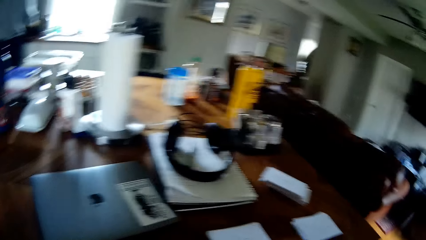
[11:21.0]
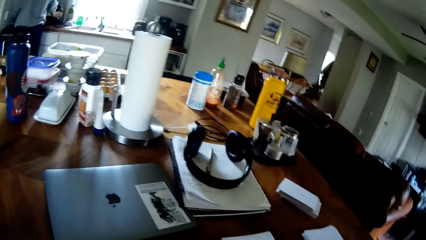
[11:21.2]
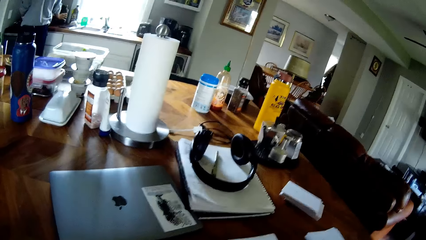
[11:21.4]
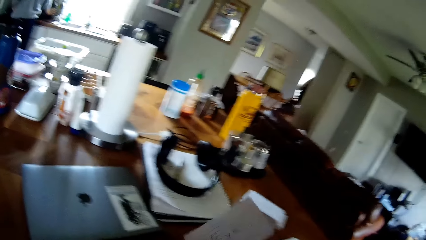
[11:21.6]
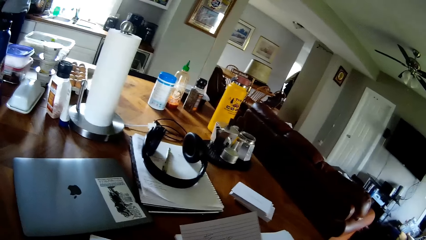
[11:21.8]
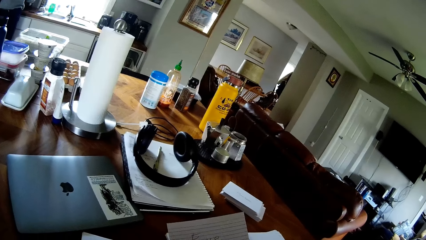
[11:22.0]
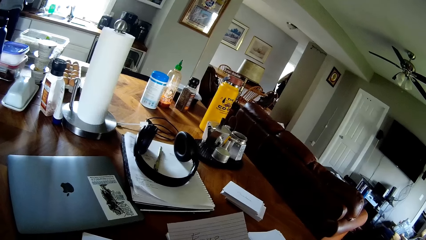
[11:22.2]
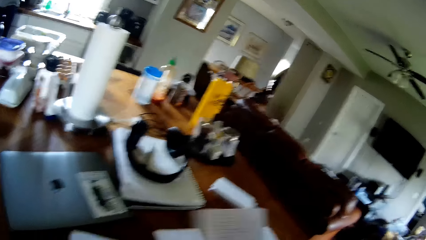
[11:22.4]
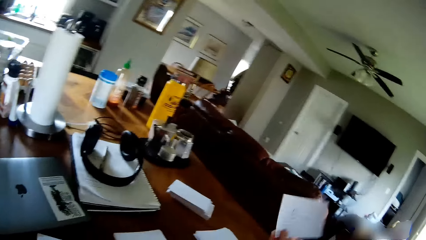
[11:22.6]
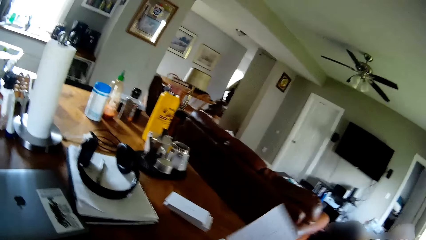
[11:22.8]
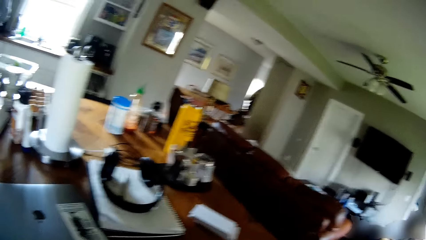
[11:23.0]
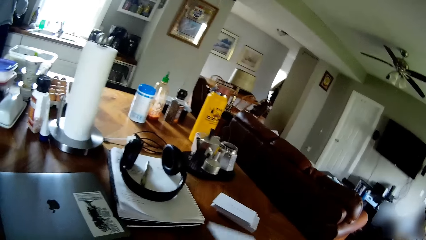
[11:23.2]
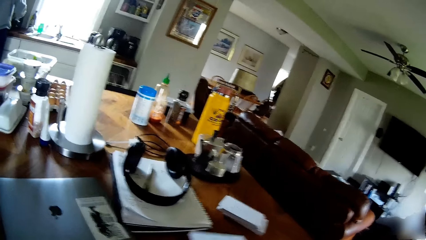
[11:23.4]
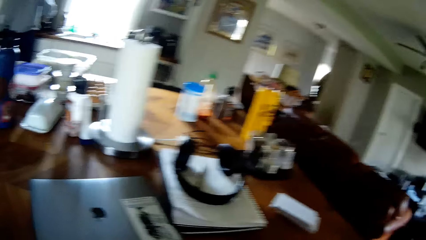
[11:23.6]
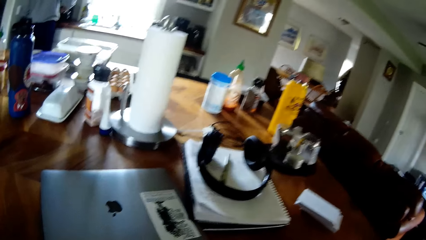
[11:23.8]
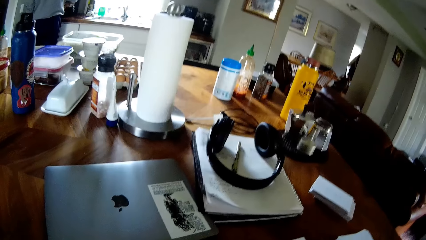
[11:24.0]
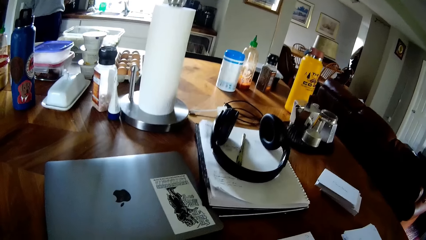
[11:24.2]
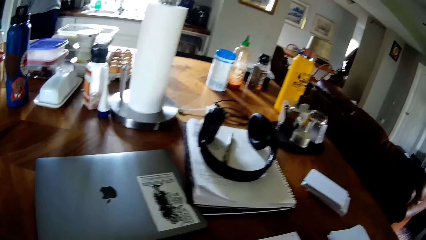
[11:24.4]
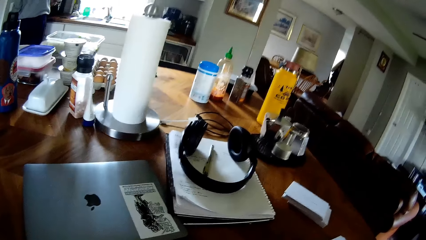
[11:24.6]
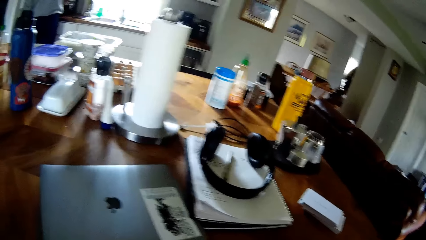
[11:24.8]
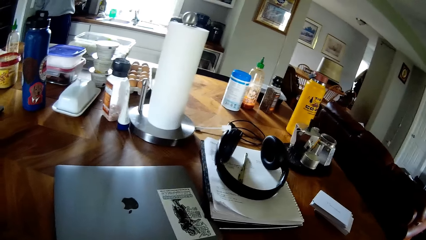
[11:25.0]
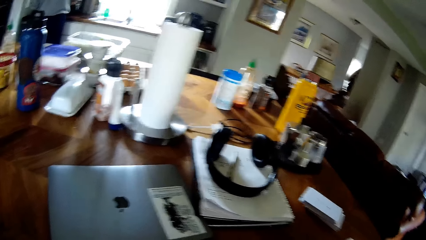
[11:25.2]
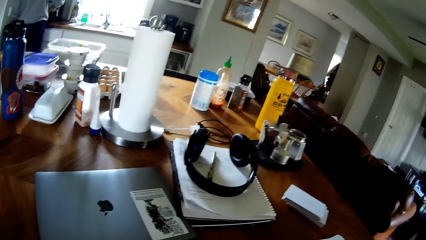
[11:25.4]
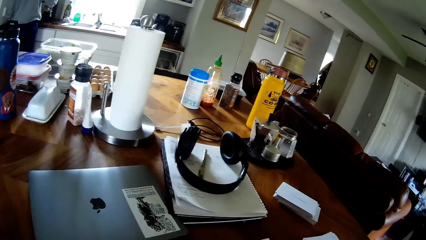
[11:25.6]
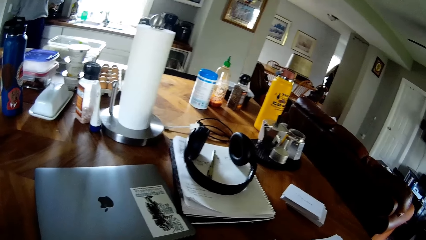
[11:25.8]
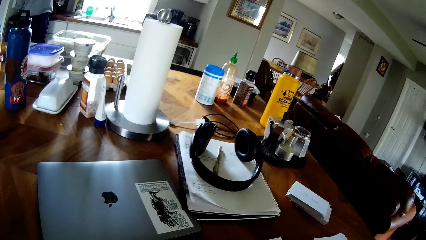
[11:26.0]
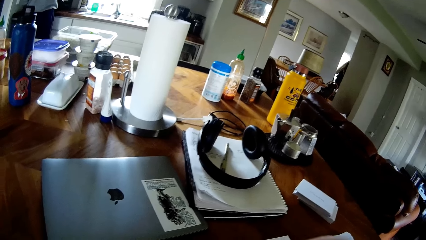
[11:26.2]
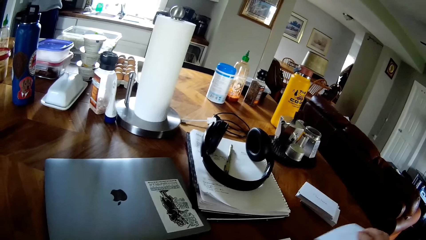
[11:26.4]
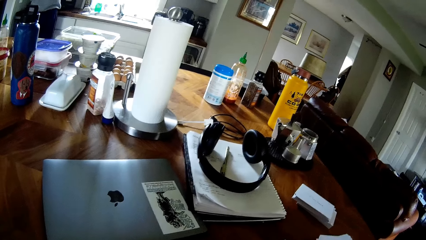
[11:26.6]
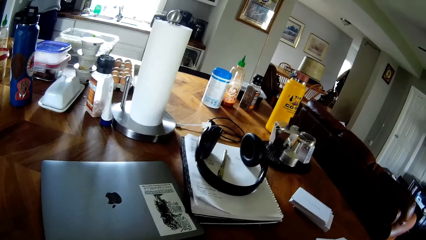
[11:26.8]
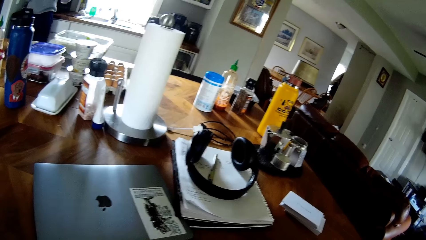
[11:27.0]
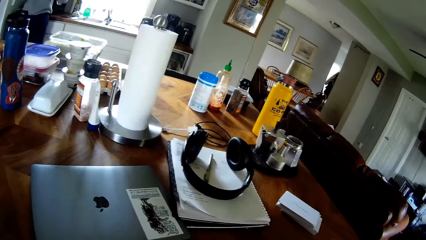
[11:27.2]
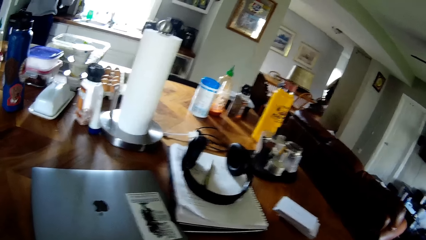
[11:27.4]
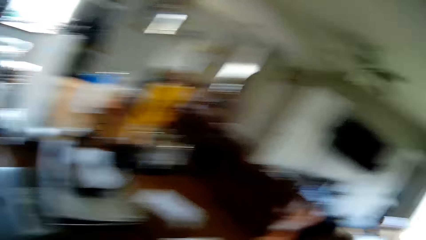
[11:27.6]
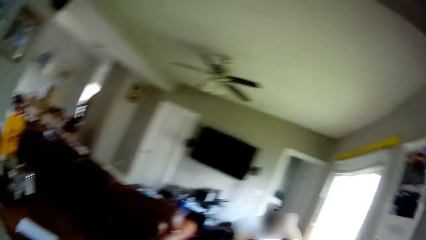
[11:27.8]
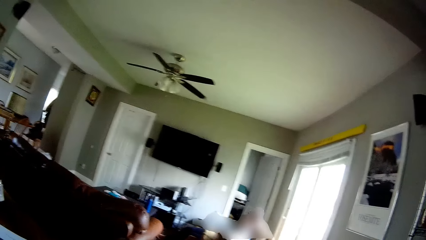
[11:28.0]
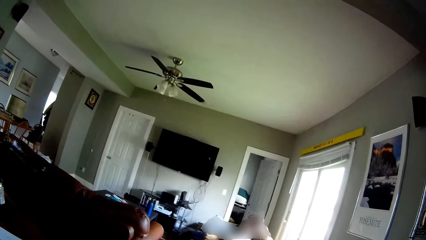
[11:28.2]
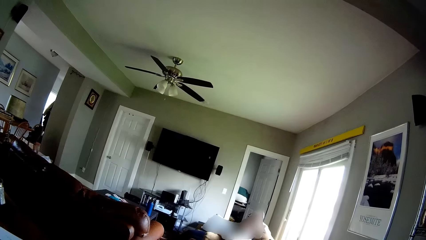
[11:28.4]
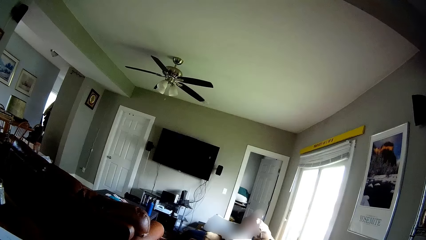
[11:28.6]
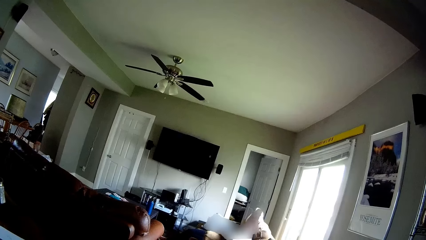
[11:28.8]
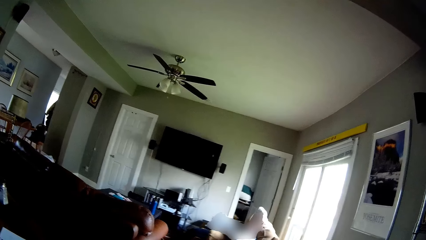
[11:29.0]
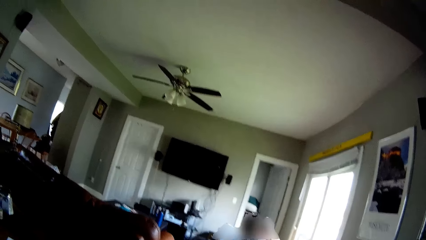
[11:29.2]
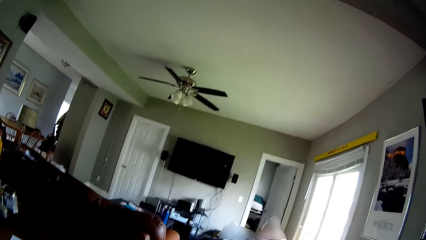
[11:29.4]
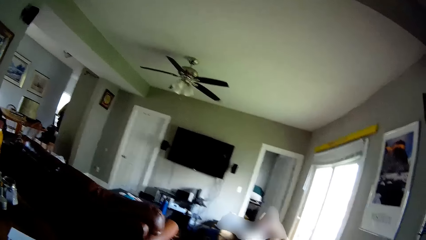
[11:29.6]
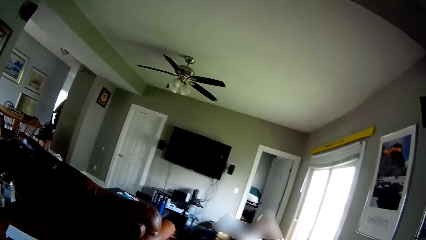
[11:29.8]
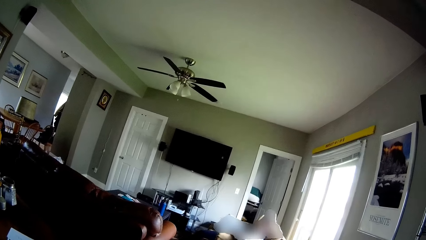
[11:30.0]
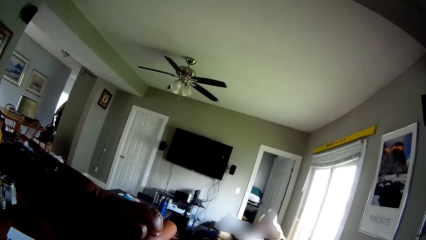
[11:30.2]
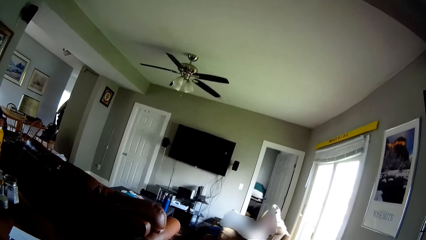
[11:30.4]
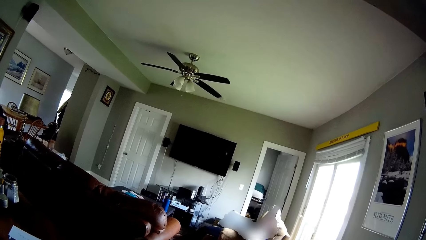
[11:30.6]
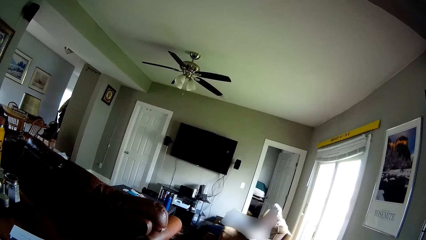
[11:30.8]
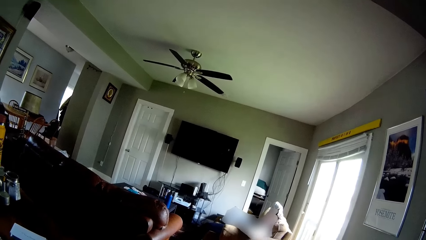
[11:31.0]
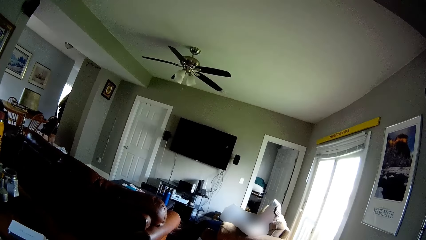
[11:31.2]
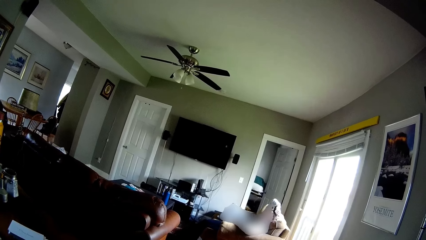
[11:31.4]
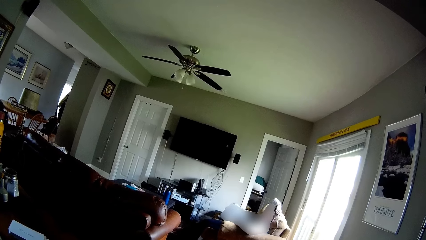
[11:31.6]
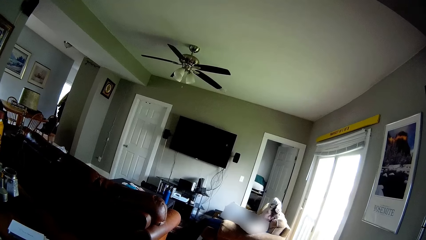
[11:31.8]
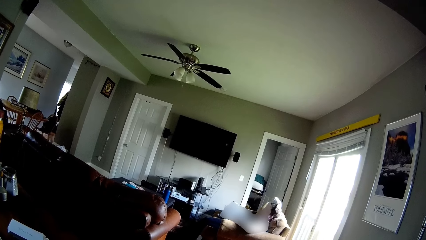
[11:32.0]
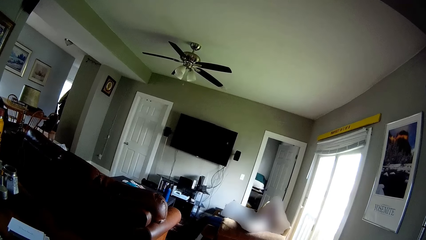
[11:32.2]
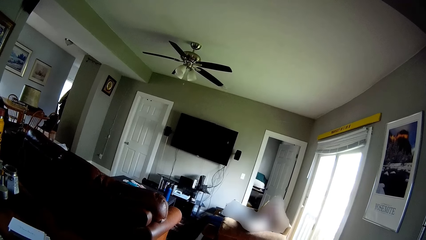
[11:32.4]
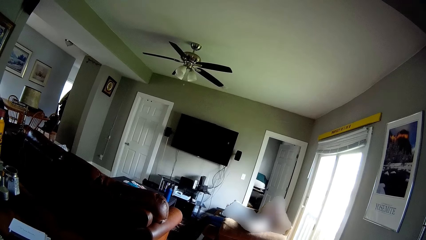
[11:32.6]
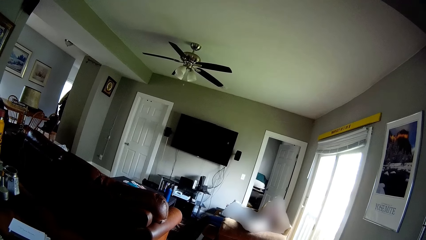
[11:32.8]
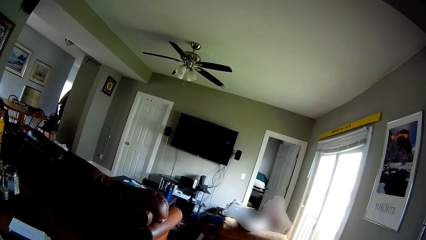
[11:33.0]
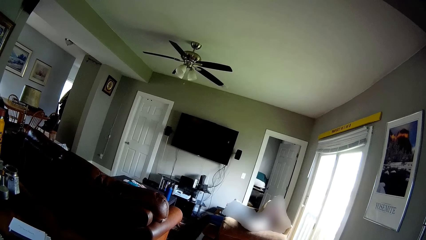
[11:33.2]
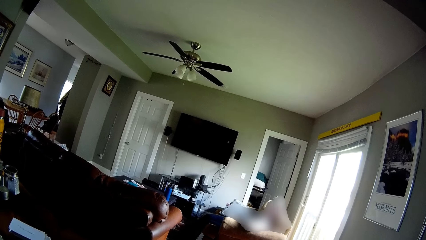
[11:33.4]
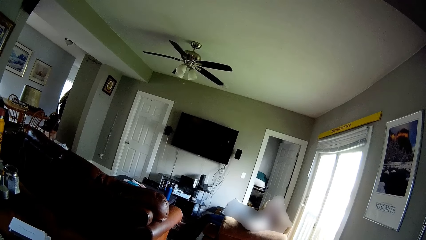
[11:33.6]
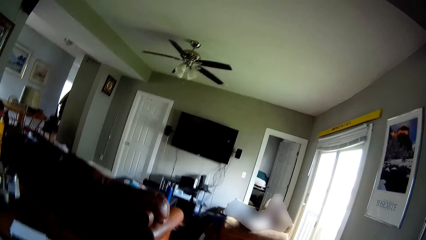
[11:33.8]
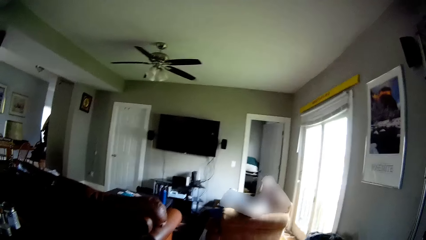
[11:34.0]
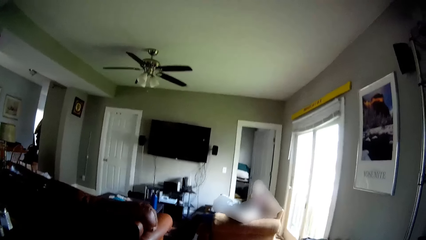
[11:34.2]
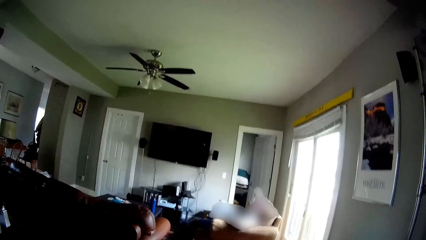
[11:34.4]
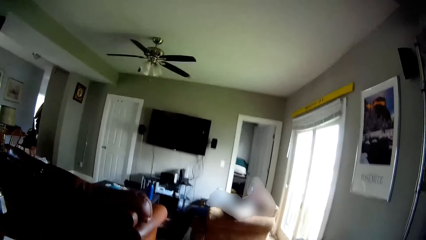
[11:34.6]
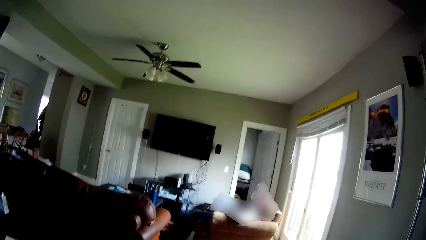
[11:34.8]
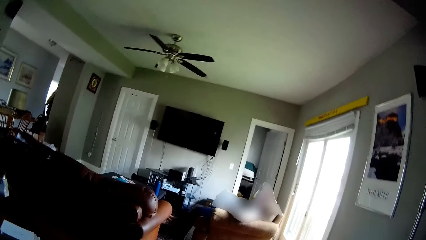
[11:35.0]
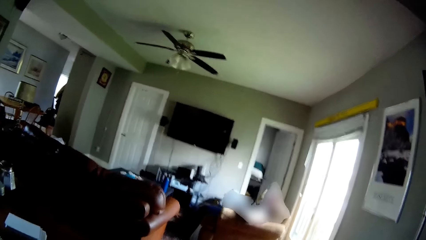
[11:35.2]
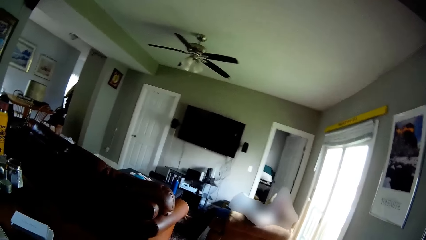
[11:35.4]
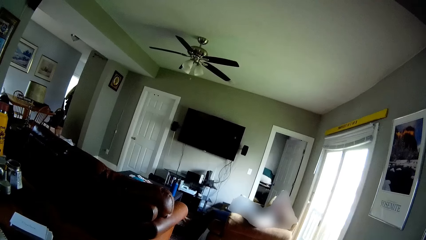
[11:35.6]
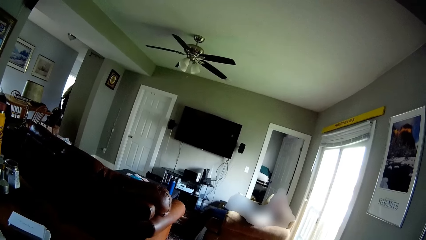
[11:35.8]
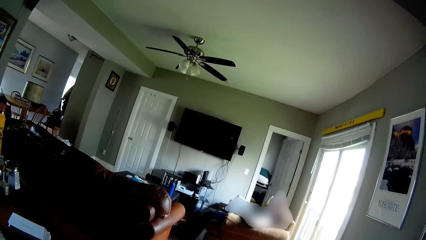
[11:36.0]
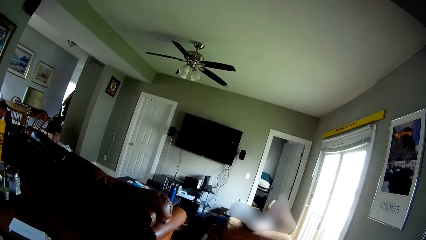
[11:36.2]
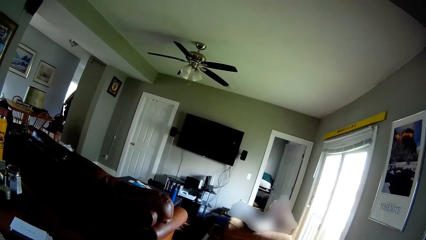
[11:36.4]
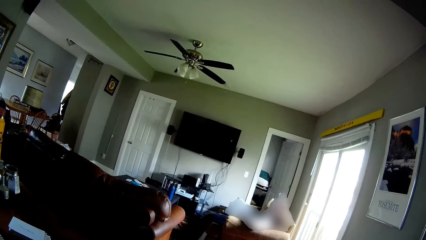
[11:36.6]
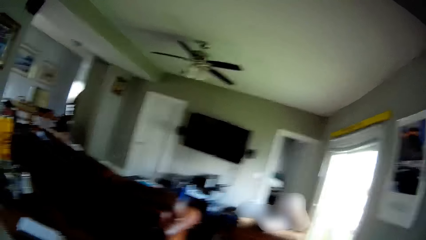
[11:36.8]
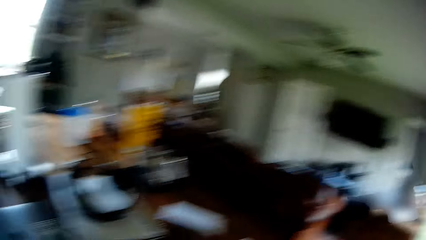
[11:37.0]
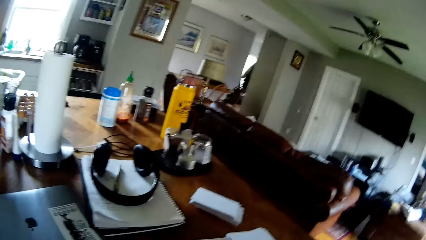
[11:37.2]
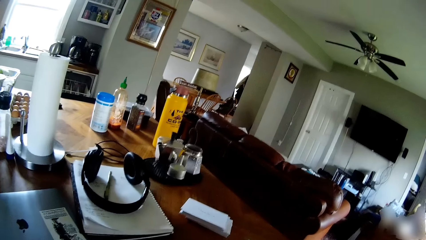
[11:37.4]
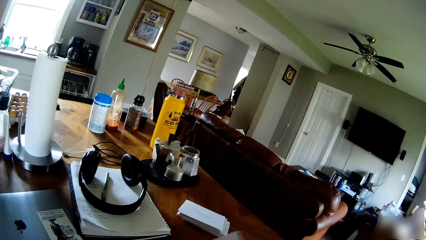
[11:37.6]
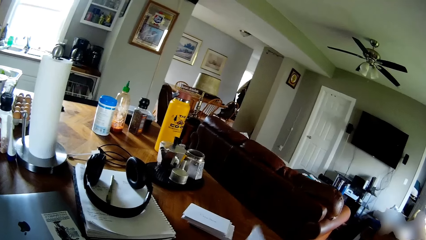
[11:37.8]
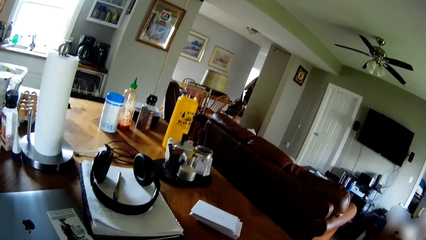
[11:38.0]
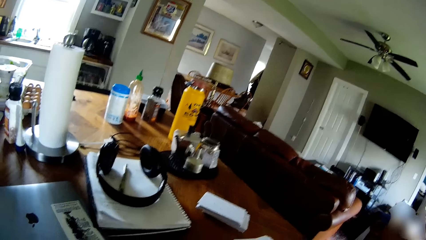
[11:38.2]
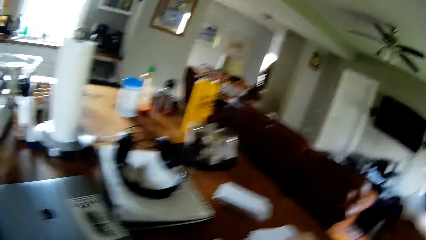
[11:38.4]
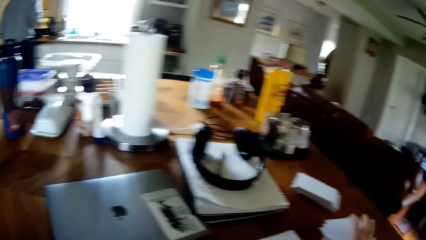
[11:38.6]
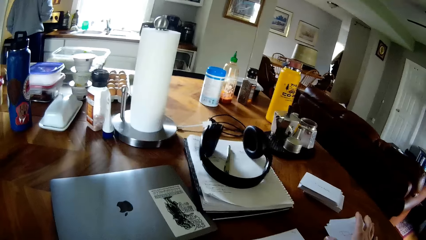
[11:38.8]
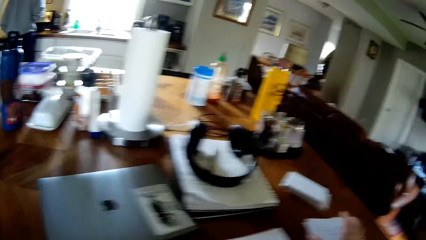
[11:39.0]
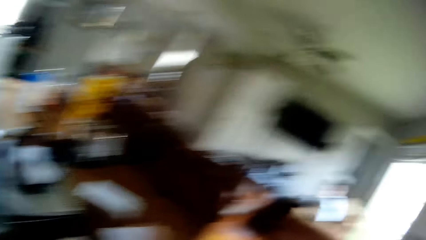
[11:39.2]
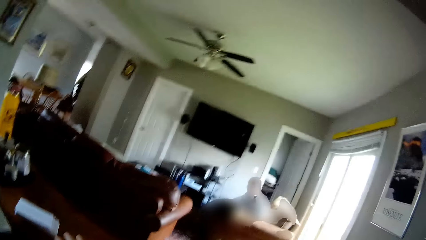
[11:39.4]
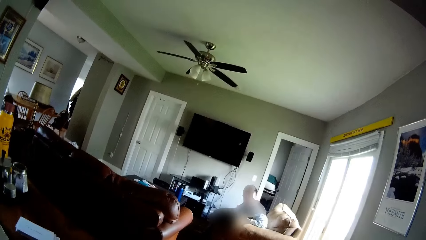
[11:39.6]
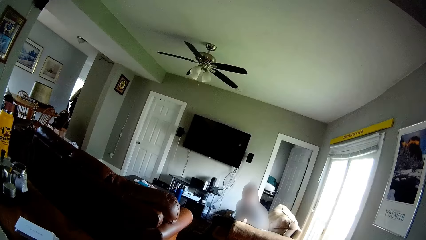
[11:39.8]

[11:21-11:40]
A man lifts a bottle on the kitchen top with his right hand. The camera wearer picks up a paper on the table with his right hand. He looks around the room. He picks up the paper on the table with his right hand again. He drops the paper on the table with his right hand. He turns the paper on the table with his right hand.
